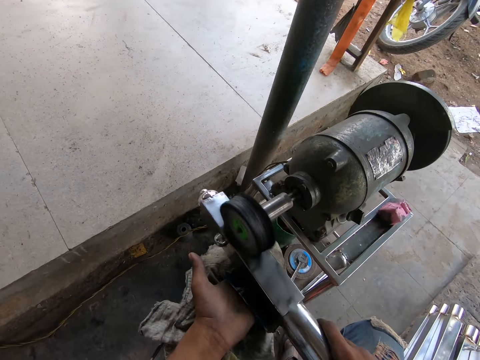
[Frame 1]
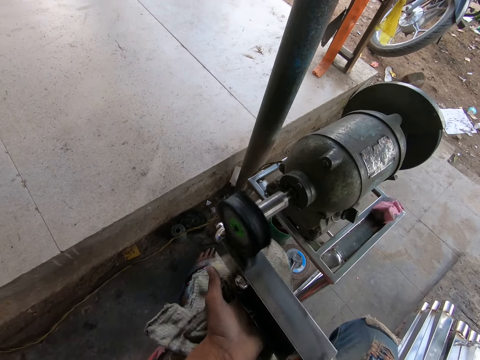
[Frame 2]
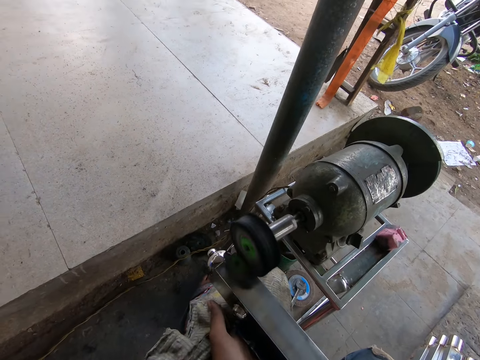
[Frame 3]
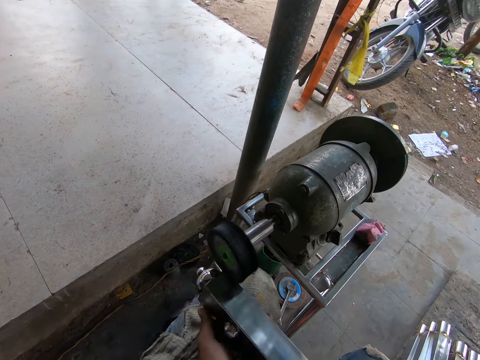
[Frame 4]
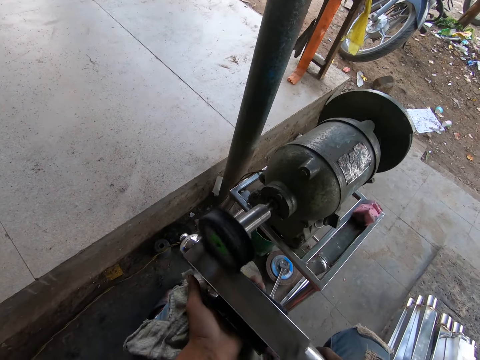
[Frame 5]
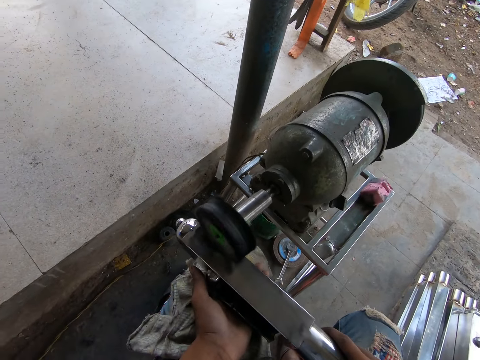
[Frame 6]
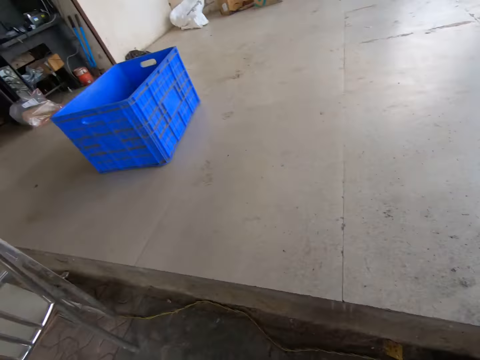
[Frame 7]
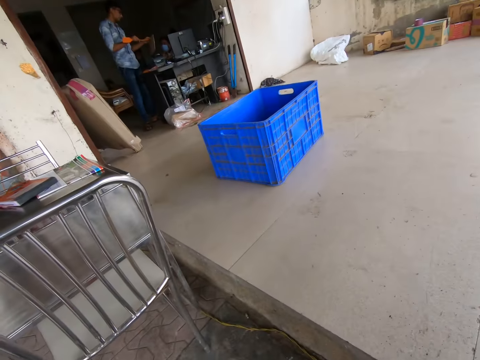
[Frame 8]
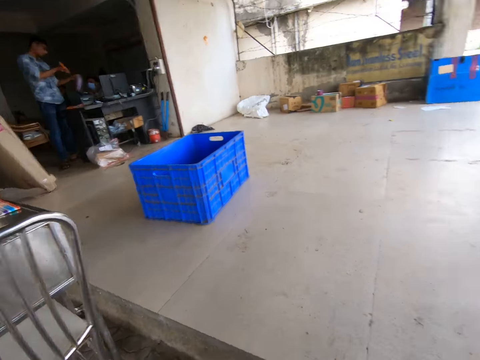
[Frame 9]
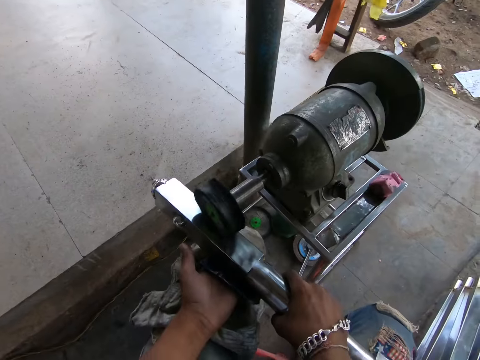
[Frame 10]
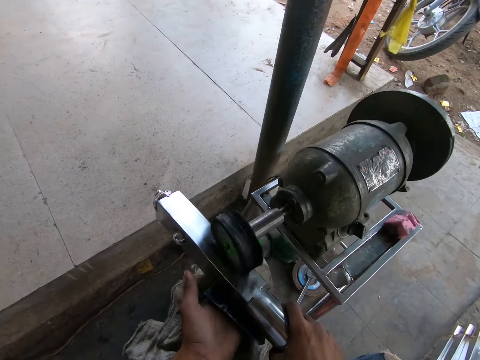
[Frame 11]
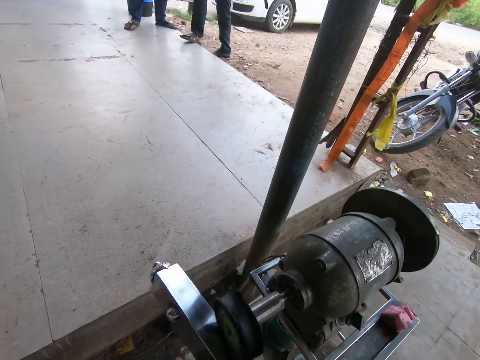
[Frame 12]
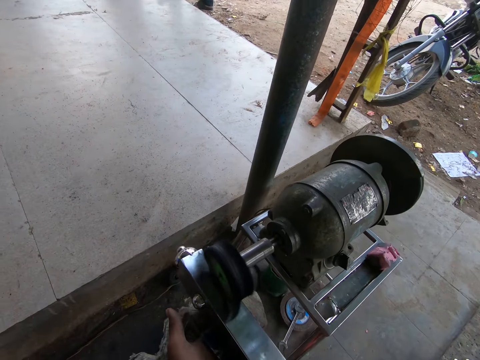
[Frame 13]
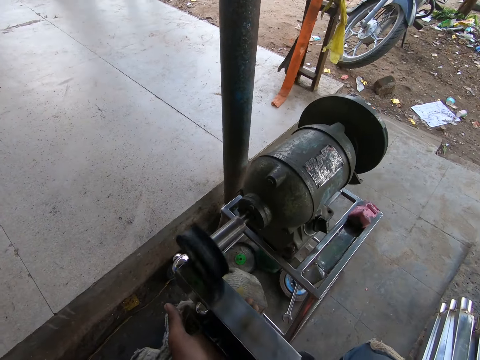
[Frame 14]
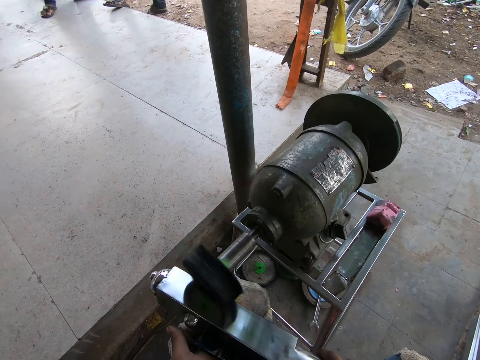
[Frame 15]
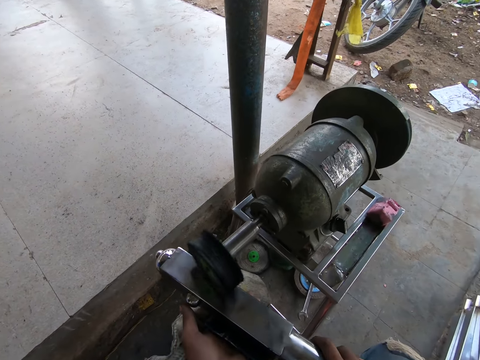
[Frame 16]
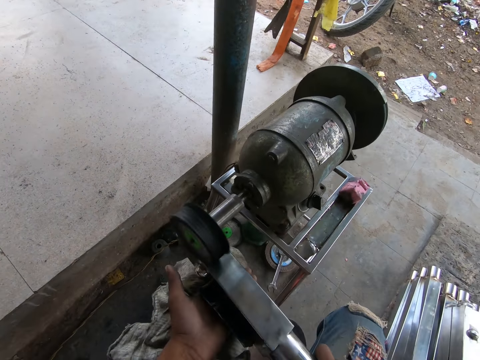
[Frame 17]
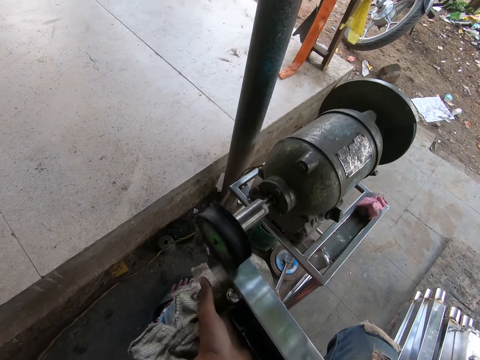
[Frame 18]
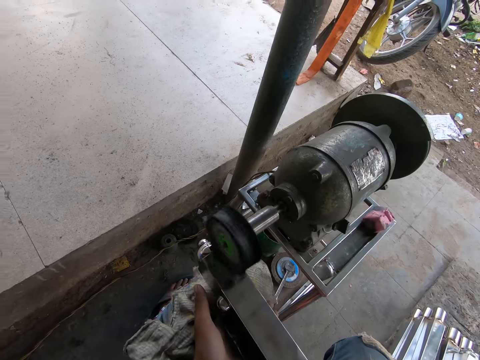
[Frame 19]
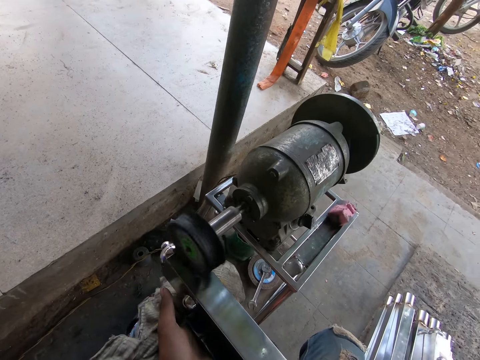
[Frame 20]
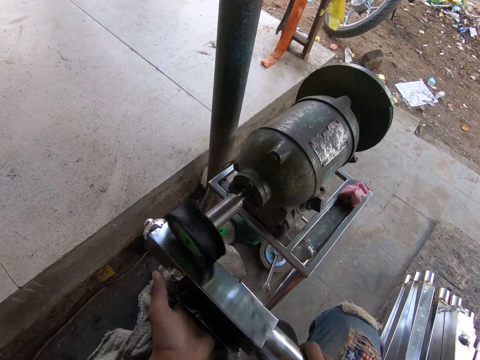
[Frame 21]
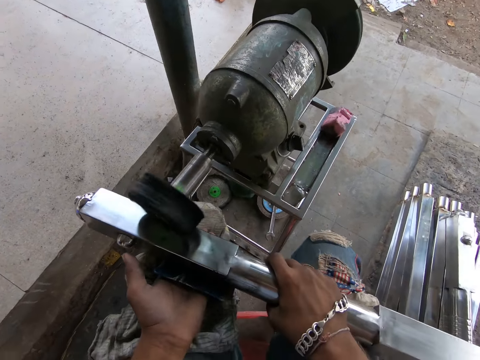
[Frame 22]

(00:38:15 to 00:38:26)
The camera wearer looks around. They smoothen the metal rod using the grinding machine.

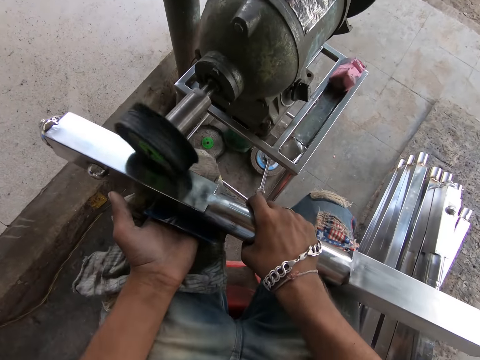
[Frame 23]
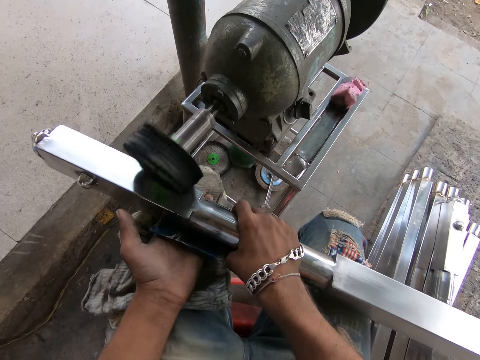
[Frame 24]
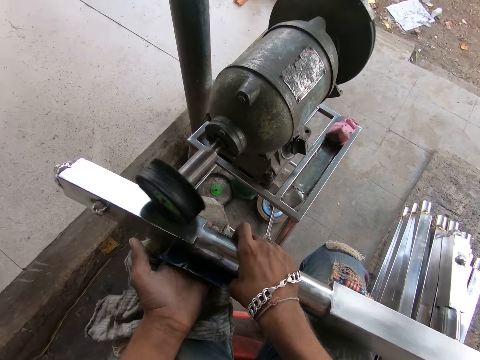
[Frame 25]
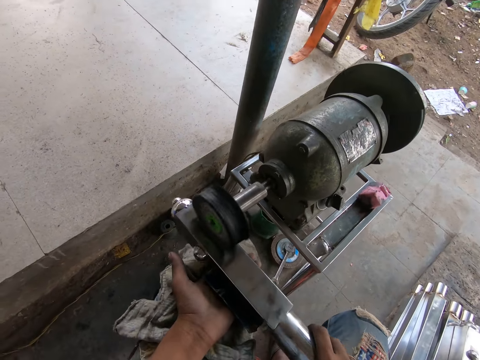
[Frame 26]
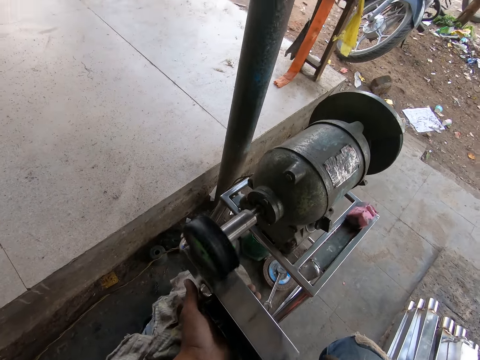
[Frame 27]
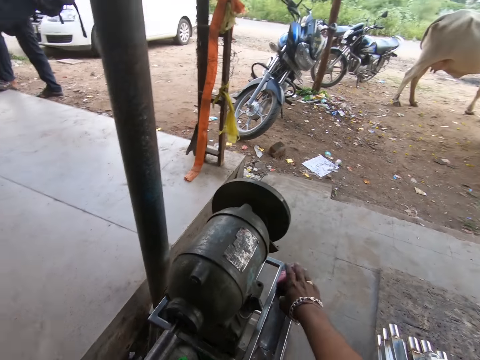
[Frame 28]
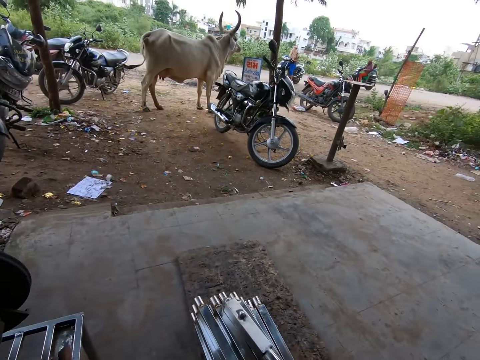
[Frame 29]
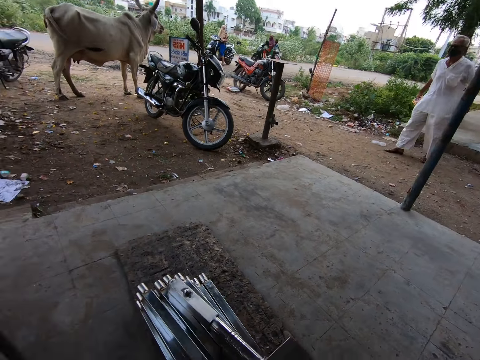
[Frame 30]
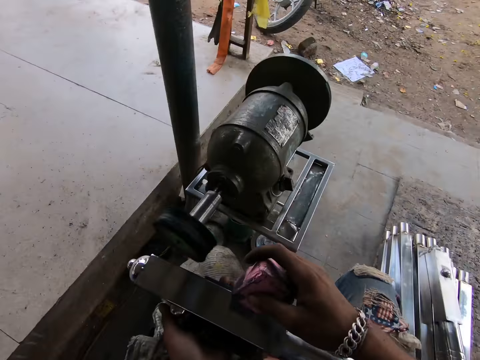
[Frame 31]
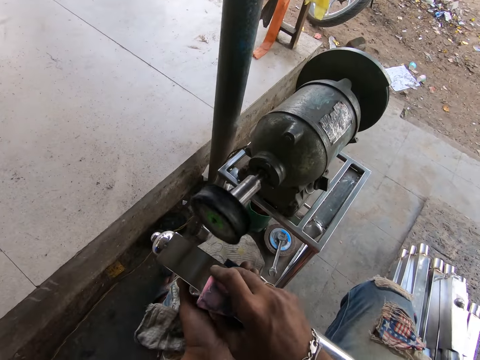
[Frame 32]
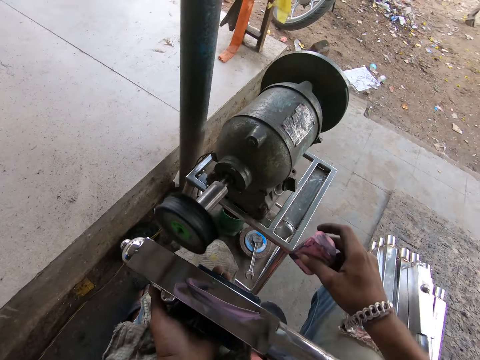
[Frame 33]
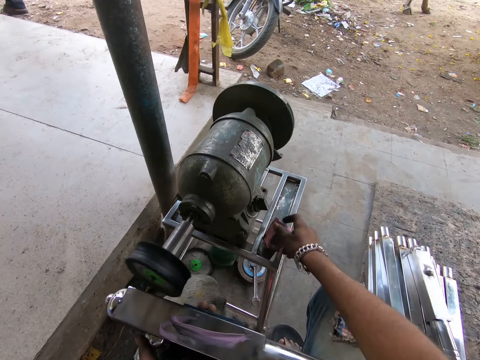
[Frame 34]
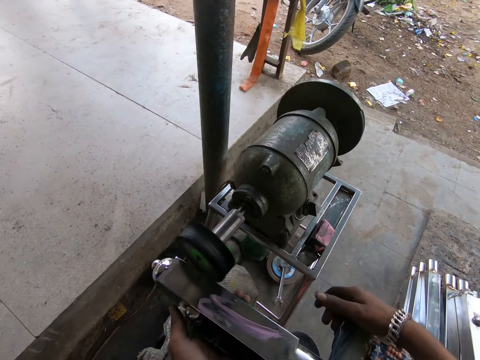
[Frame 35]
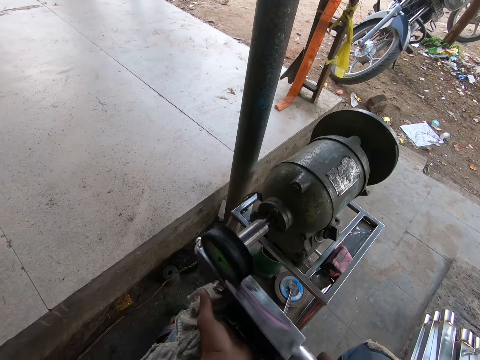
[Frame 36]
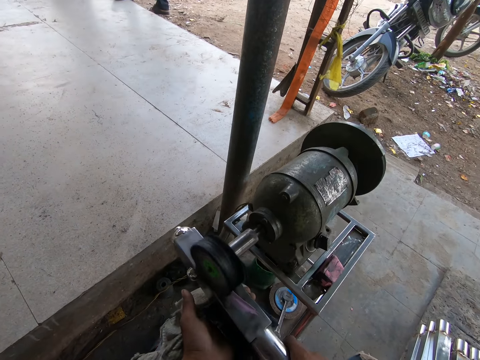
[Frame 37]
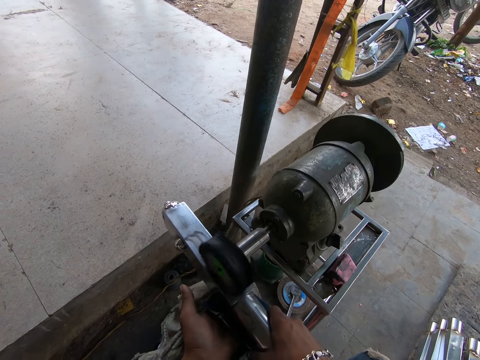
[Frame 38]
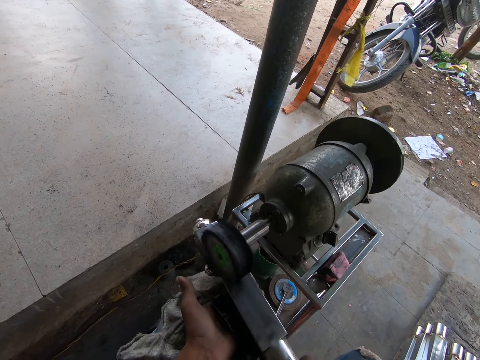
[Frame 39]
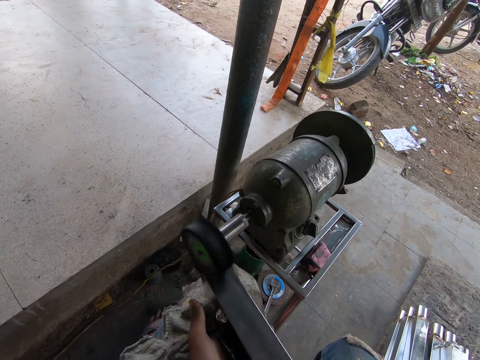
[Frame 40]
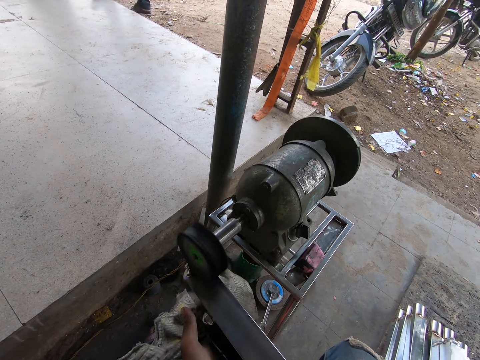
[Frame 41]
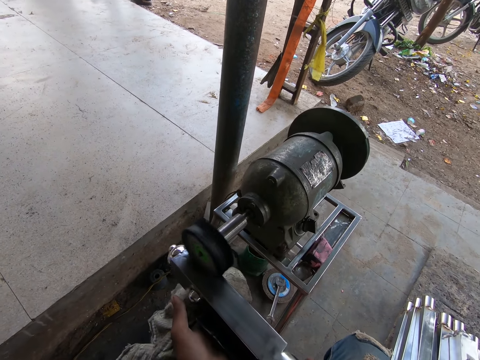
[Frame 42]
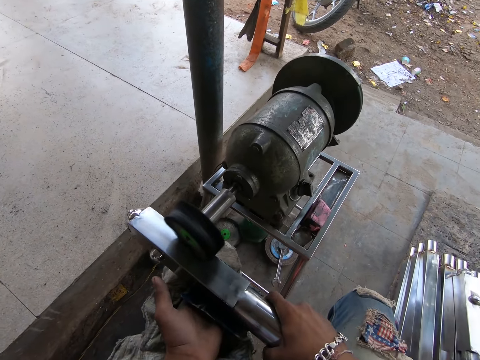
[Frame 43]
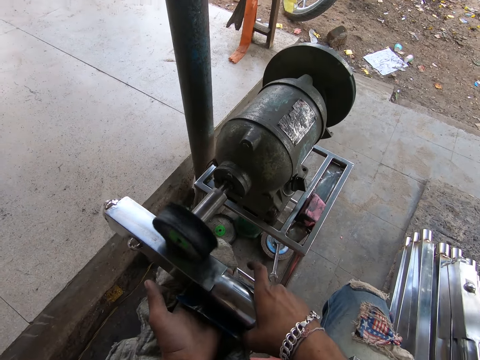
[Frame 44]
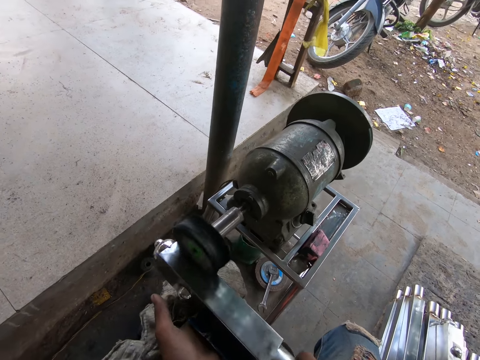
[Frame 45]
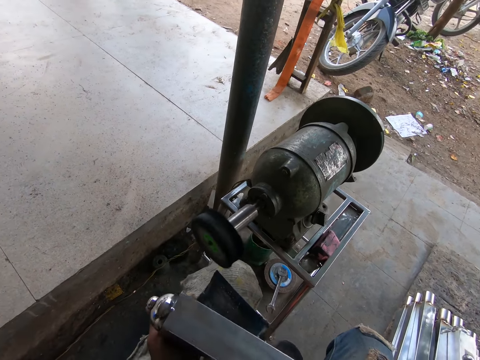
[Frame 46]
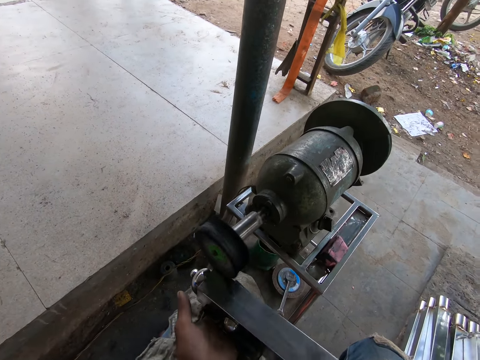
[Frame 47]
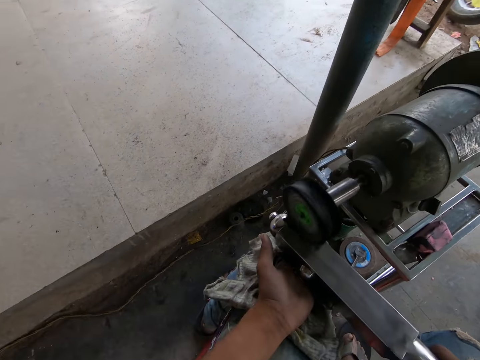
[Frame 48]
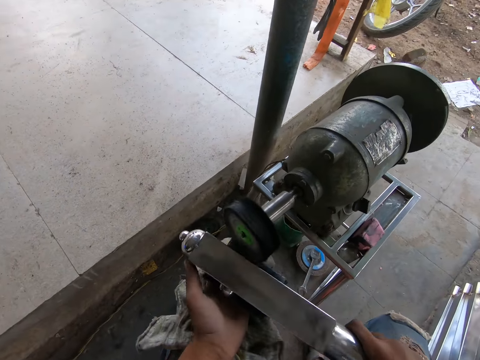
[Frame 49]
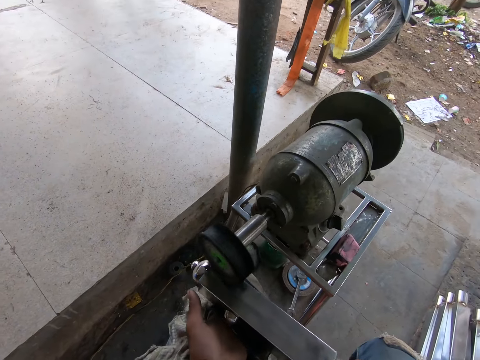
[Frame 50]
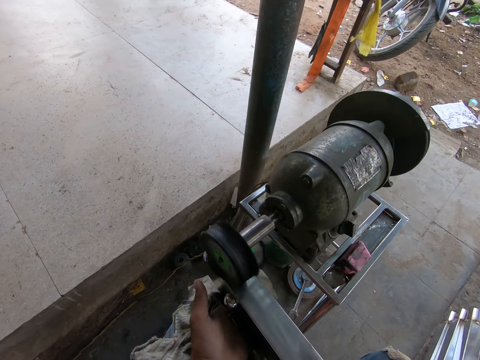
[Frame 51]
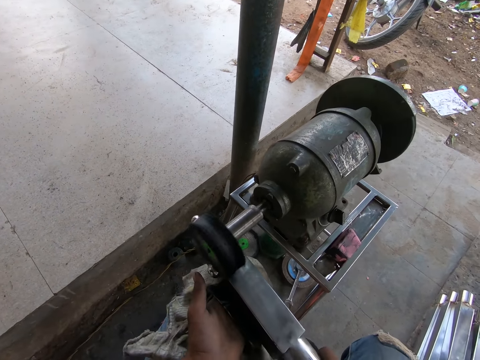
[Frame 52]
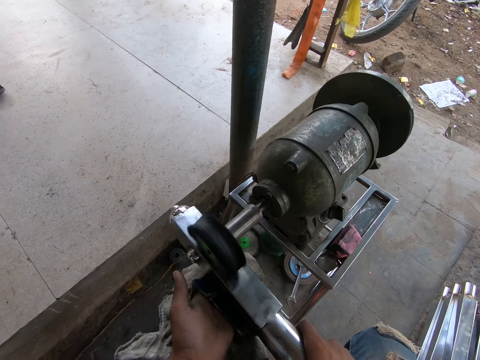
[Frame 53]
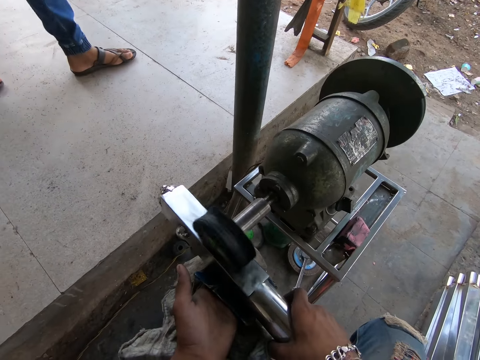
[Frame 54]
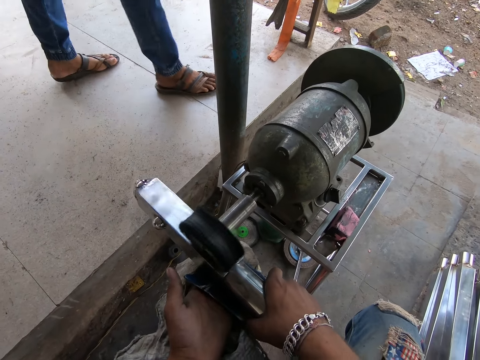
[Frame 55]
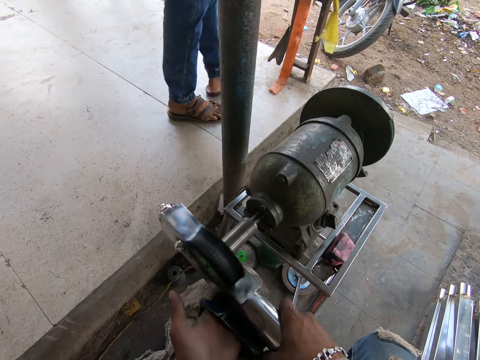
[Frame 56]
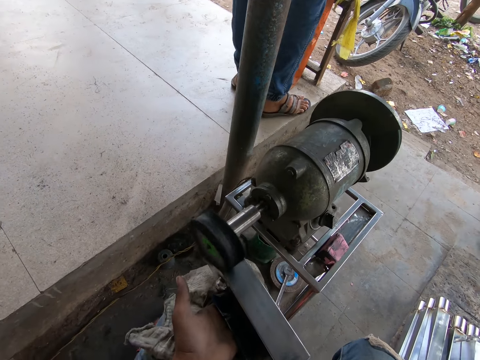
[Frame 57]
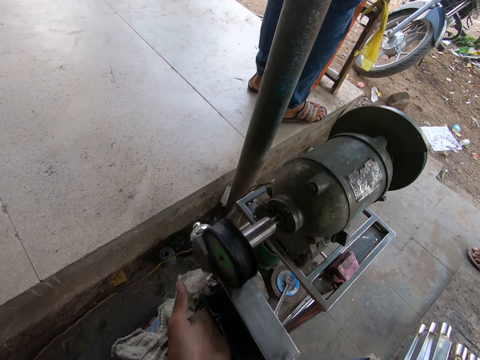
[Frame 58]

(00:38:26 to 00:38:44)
The camera wearer picks polish with his right hand. He rubs the polish on the railing or metal rod with his right hand. He drops the polish on the filing machine or grinding machine with his right hand. He holds the railing with both hands and files the railing in his hands with the filing machine. He holds the rod. He smoothens the metal rod using the grinding machine.
